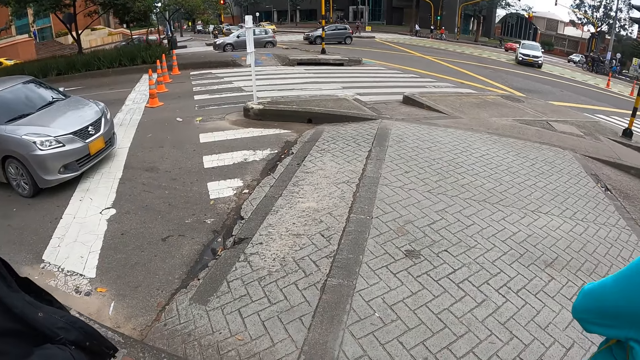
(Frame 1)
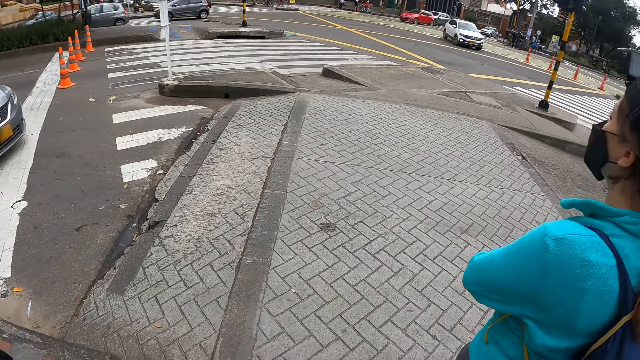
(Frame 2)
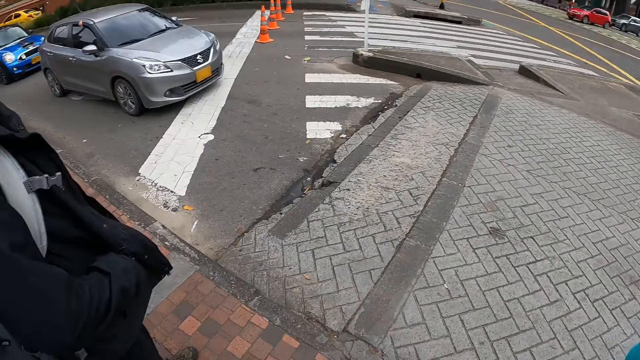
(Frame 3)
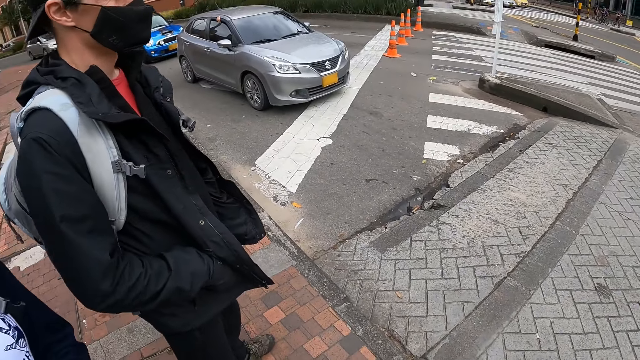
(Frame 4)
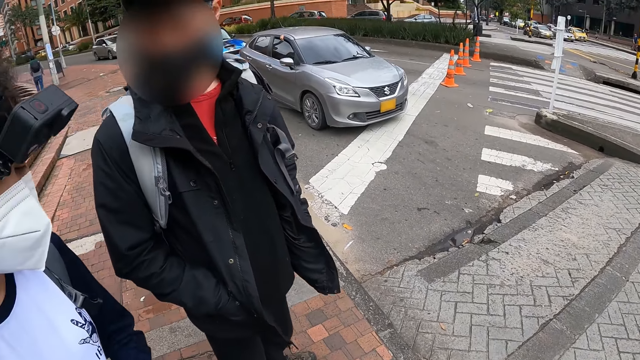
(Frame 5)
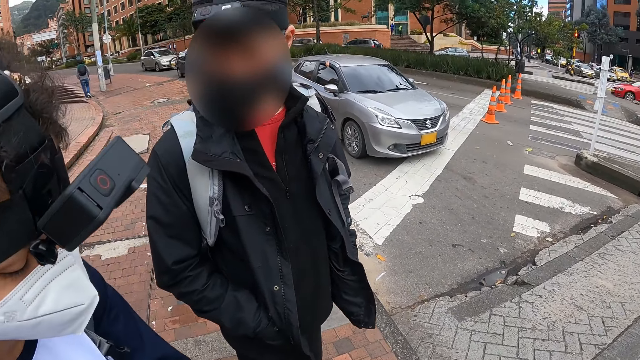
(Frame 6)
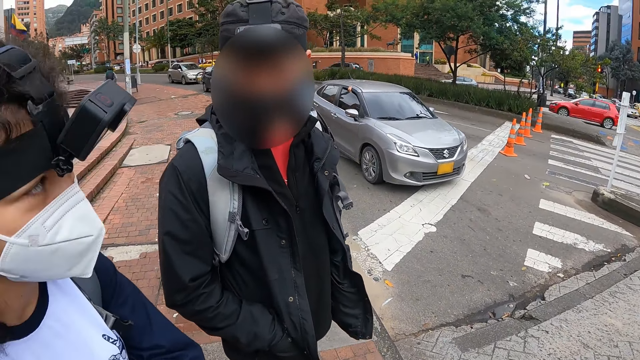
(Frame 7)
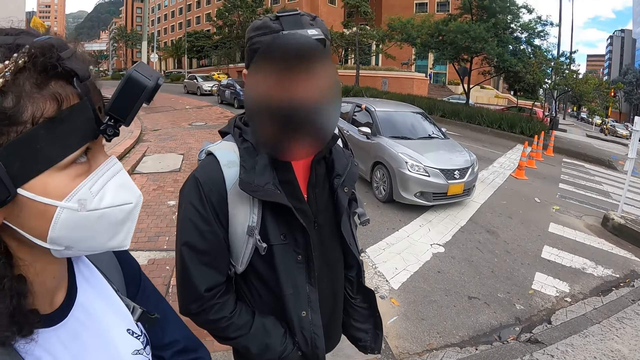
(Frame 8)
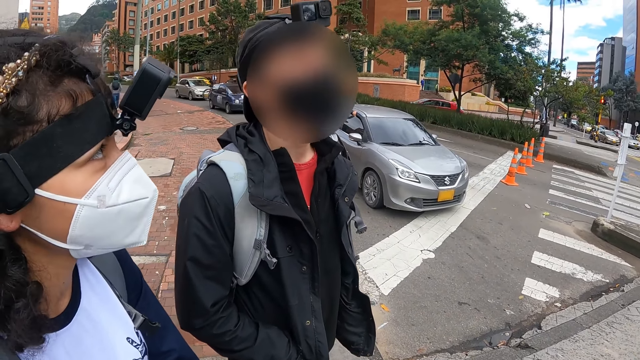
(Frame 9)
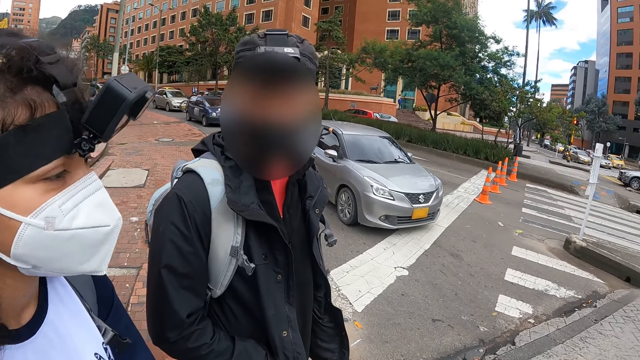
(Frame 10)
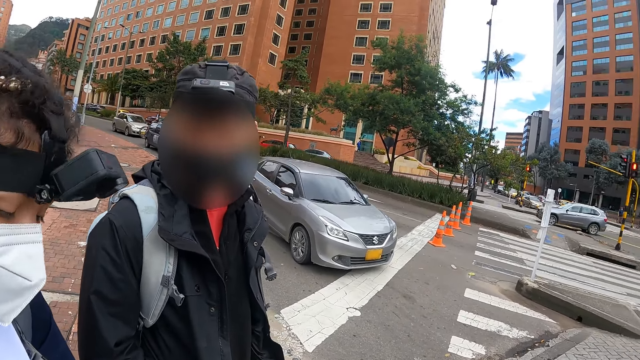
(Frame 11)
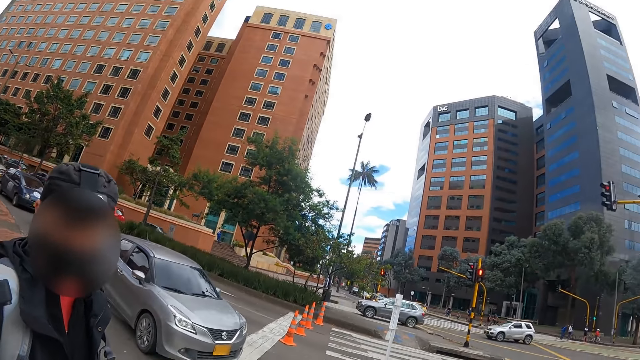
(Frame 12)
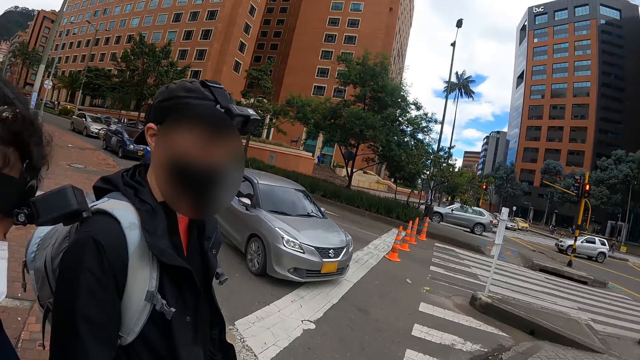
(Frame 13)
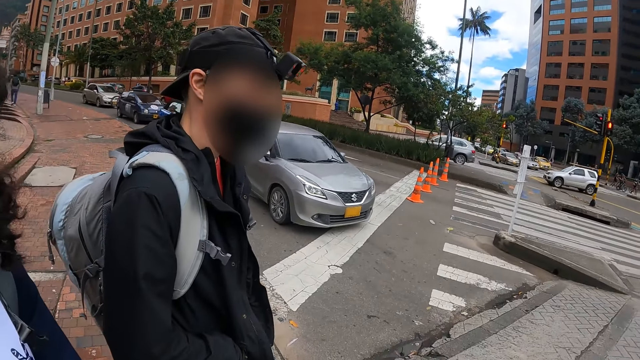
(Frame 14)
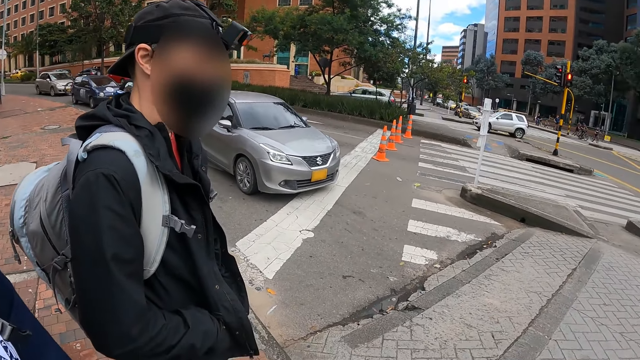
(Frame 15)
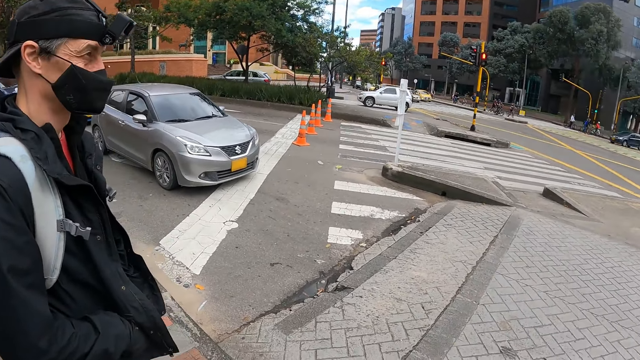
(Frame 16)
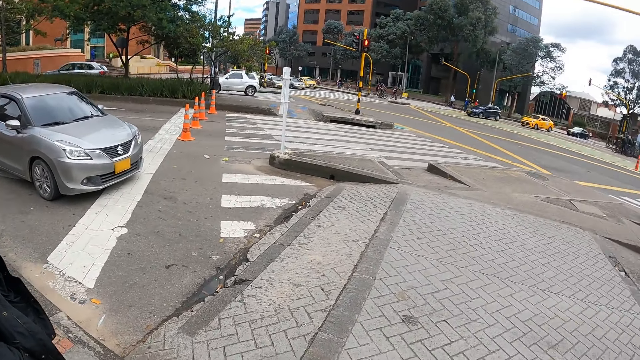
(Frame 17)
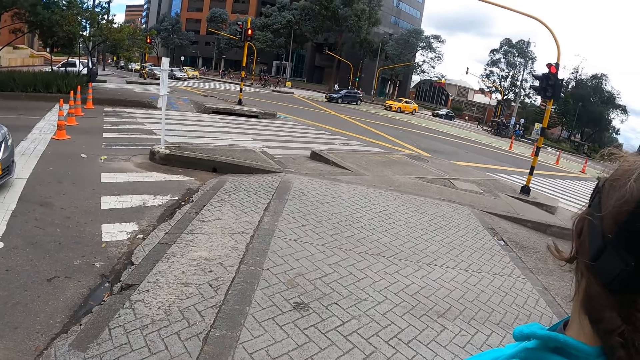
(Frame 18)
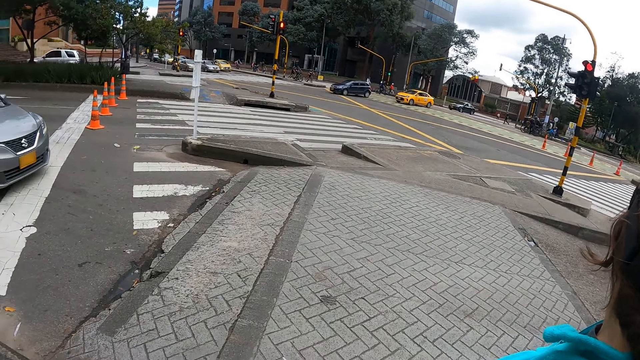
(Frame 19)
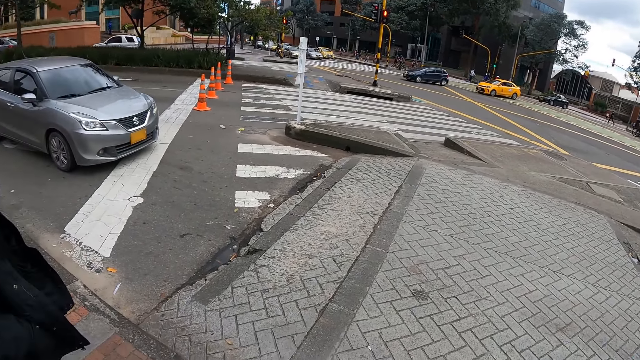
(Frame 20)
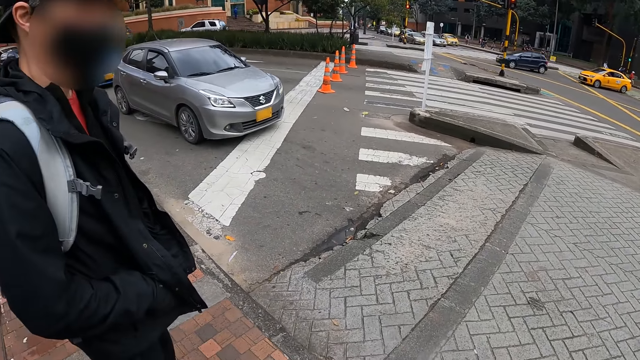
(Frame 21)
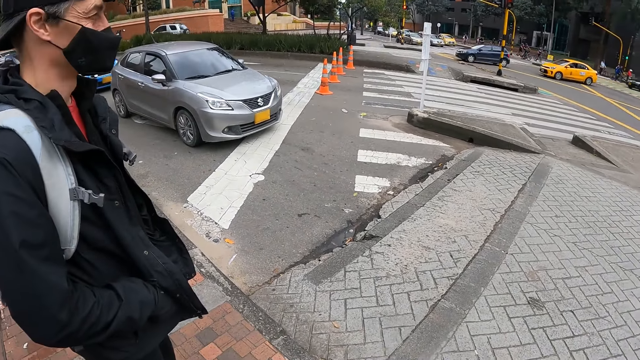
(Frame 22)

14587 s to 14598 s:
The camera wearer looks around. They look around again.

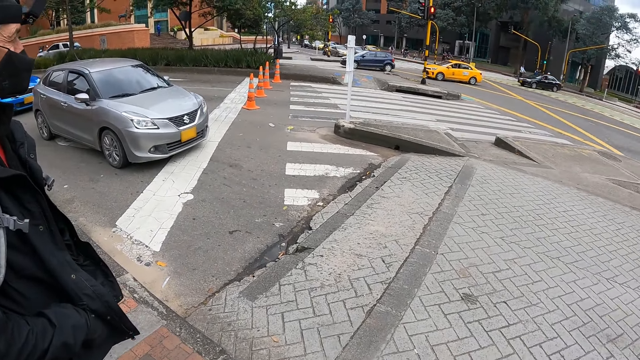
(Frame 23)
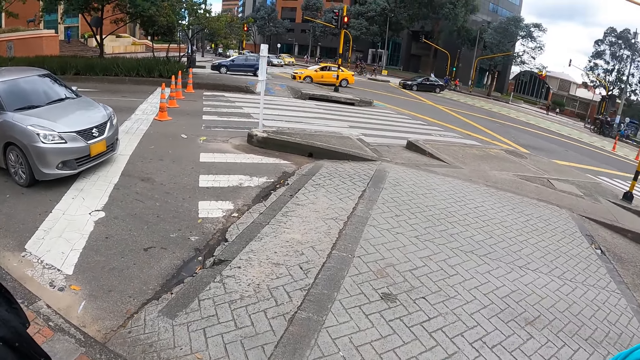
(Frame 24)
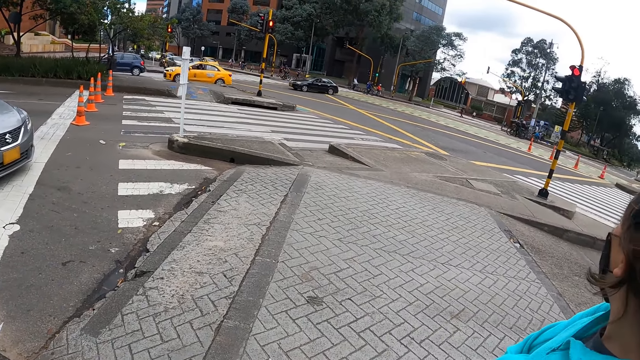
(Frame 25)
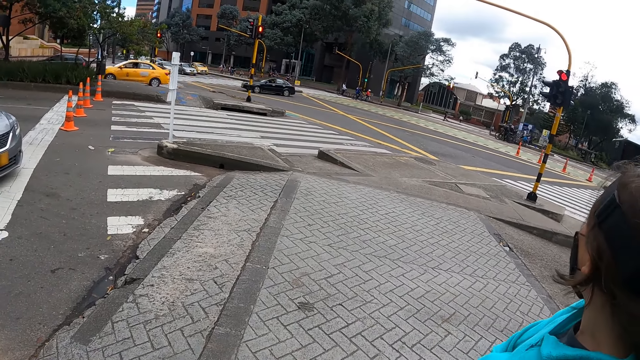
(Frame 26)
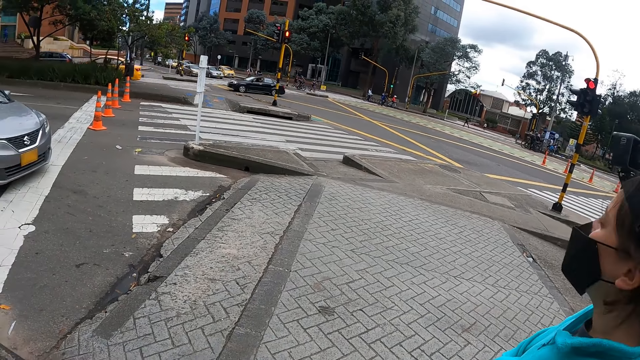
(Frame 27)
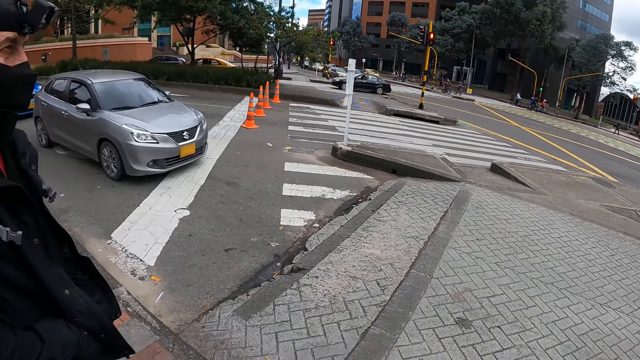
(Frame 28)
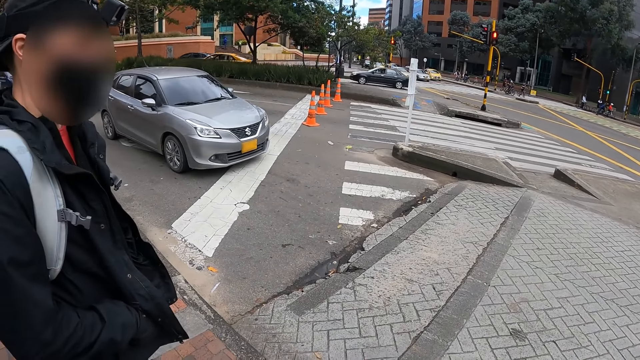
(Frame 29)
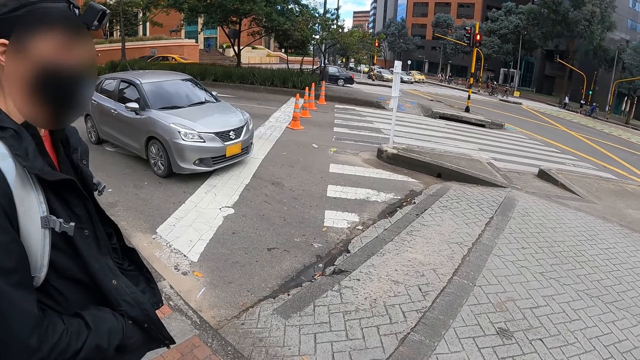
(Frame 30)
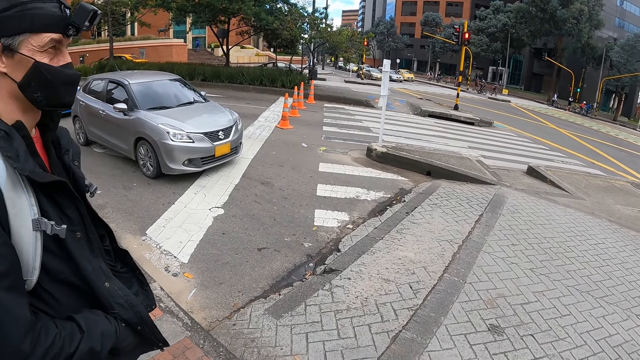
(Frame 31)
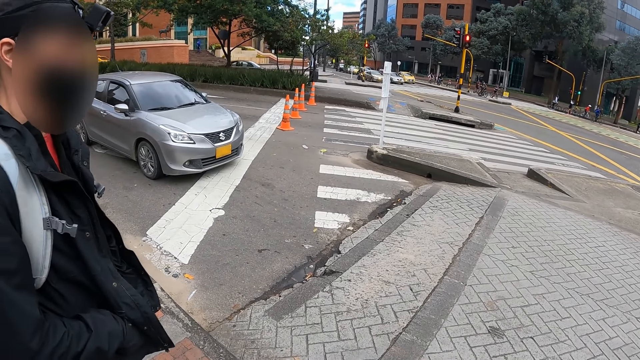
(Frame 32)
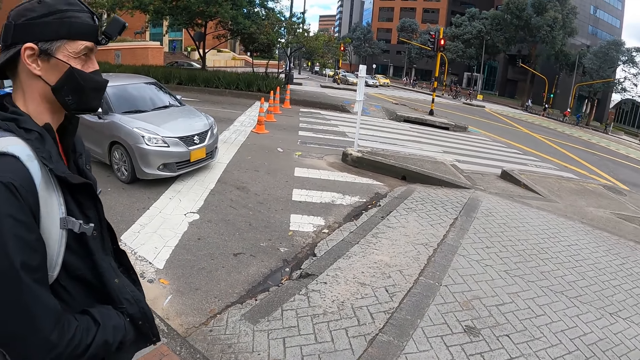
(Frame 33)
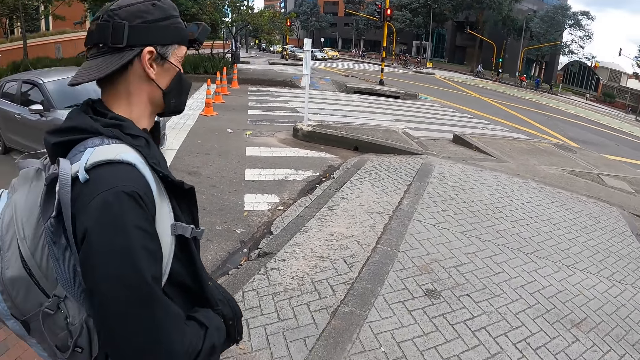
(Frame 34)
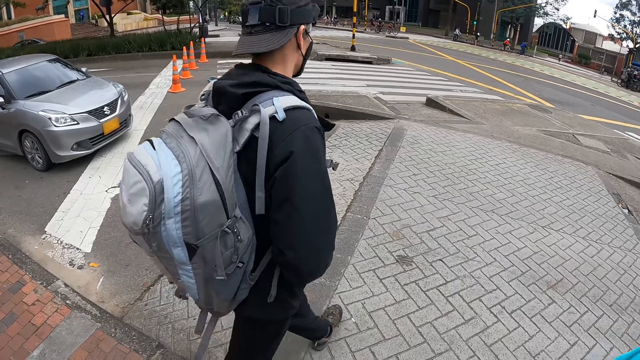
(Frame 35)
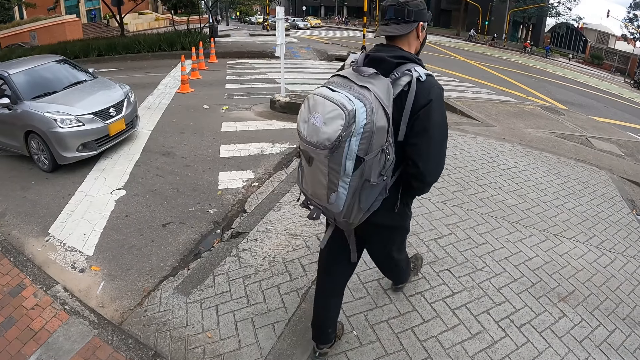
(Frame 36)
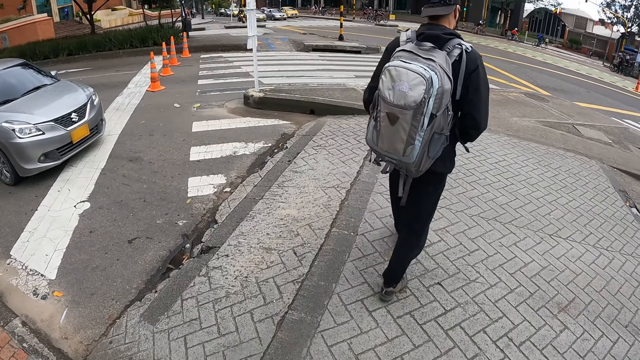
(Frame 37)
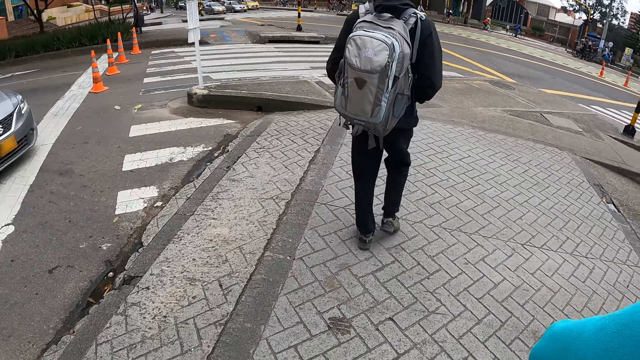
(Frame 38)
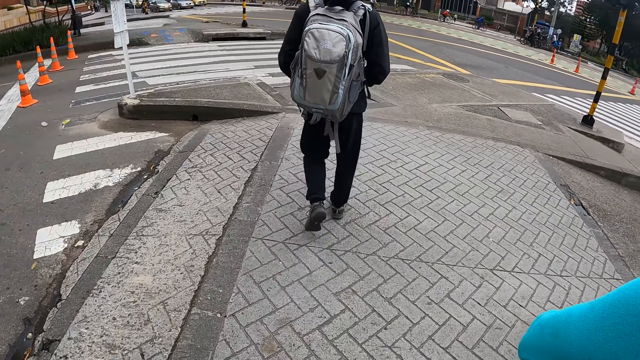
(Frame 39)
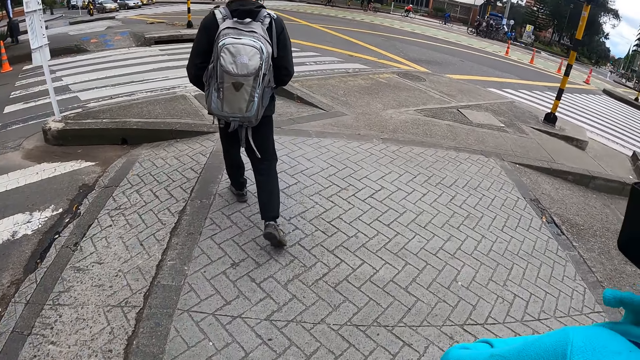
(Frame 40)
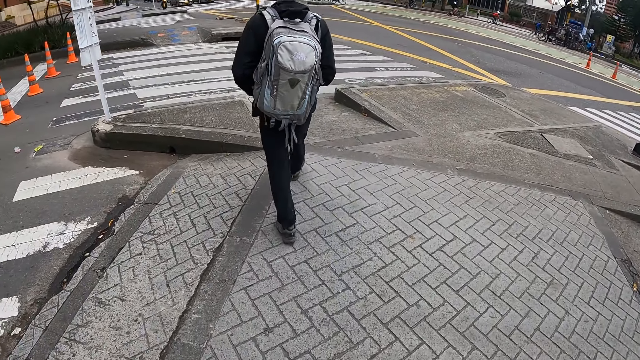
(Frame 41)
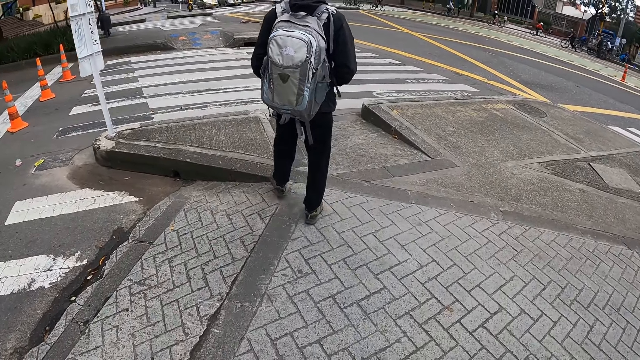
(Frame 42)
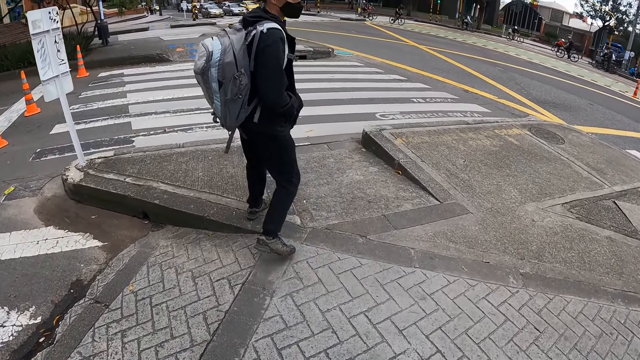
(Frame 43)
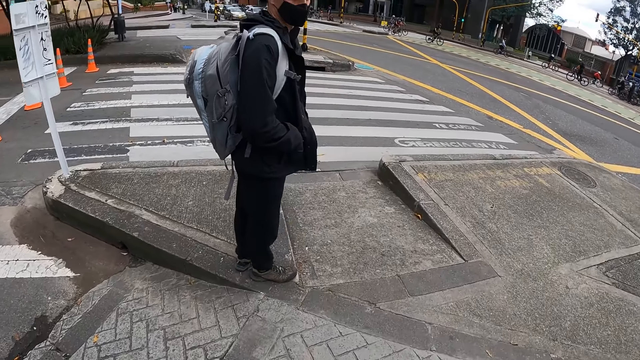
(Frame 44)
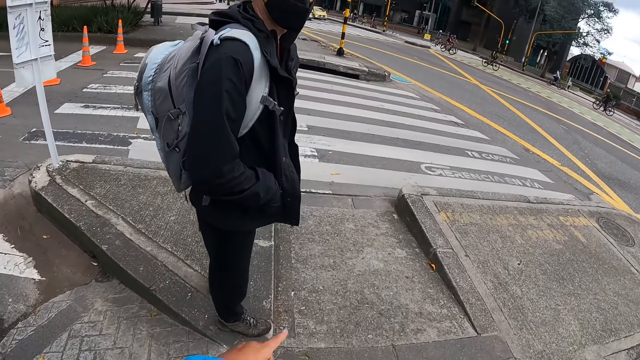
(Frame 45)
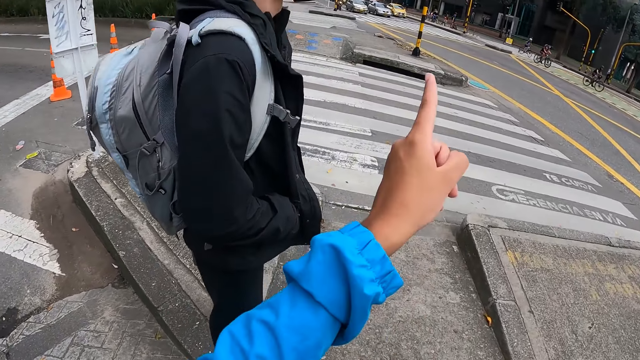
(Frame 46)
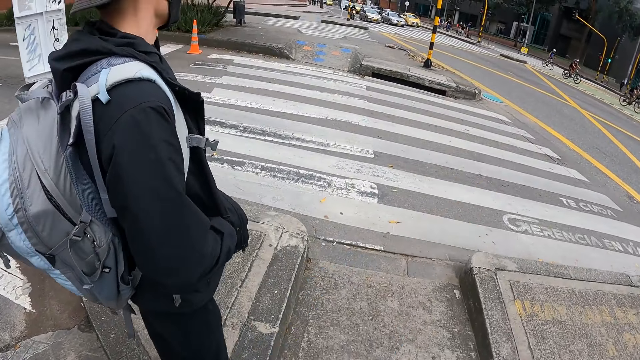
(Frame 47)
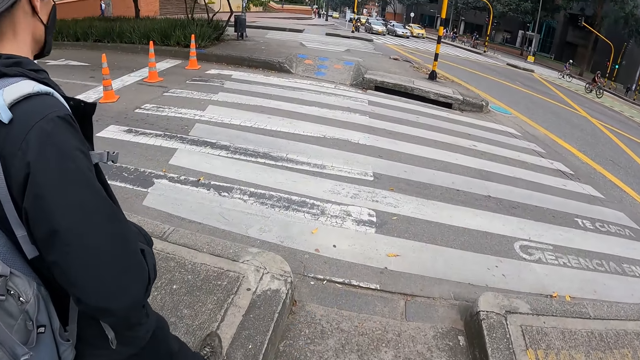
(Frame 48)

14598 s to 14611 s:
The camera wearer interacts with a woman. They talk to the woman. They walk around. They talk to the woman.
